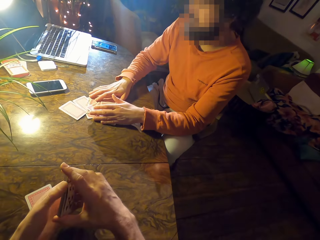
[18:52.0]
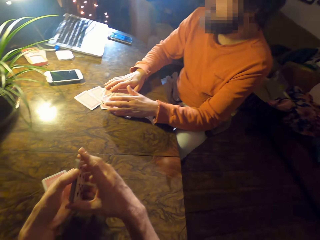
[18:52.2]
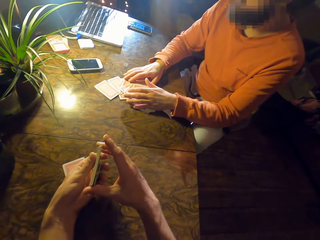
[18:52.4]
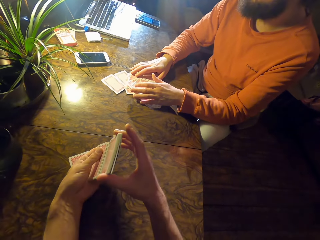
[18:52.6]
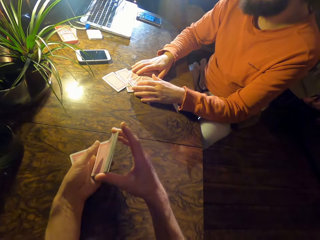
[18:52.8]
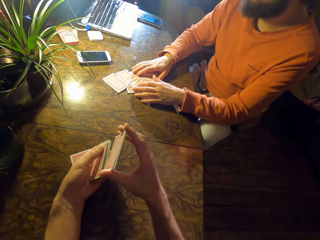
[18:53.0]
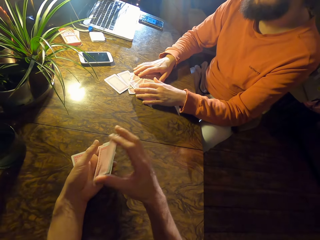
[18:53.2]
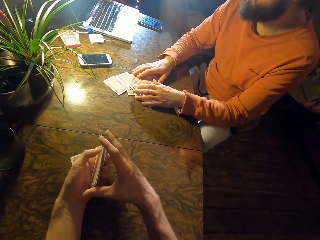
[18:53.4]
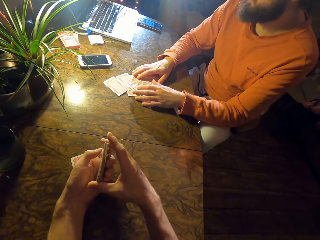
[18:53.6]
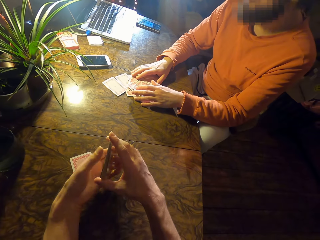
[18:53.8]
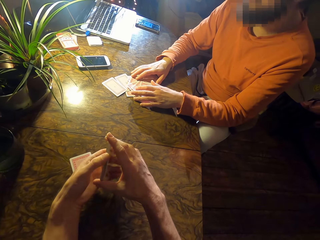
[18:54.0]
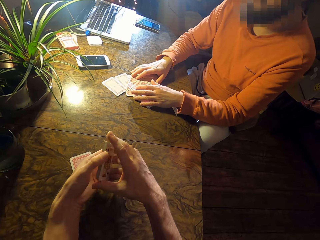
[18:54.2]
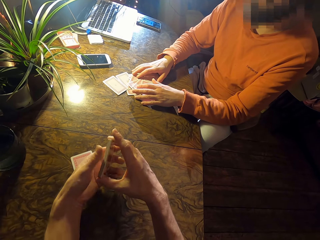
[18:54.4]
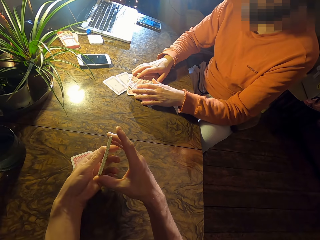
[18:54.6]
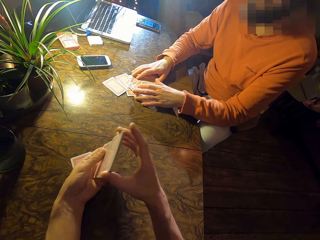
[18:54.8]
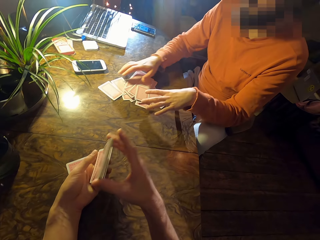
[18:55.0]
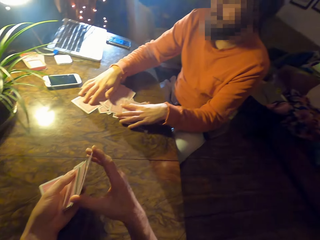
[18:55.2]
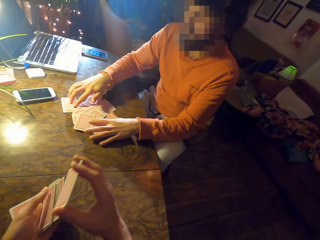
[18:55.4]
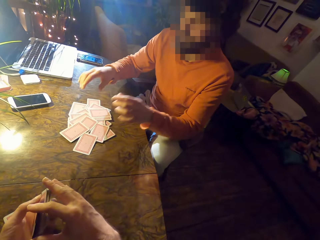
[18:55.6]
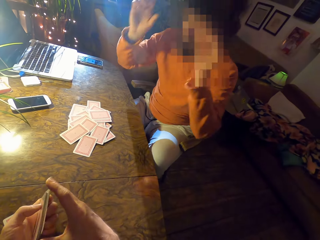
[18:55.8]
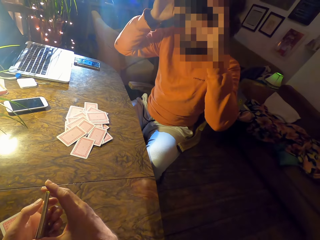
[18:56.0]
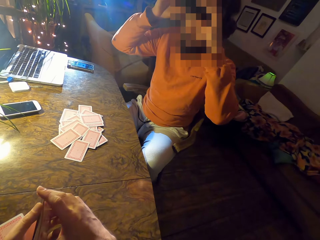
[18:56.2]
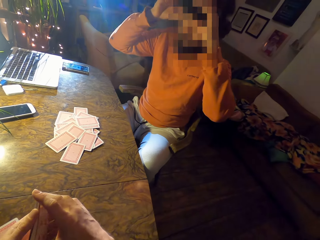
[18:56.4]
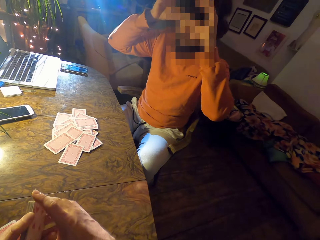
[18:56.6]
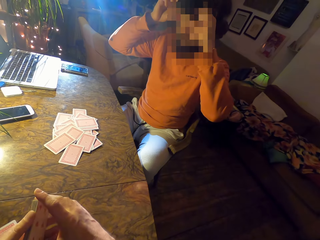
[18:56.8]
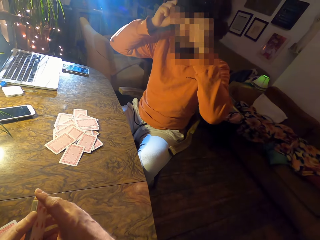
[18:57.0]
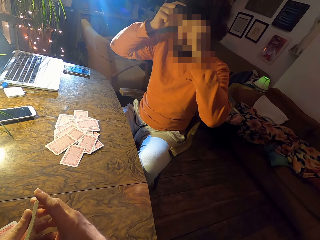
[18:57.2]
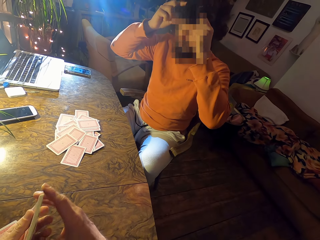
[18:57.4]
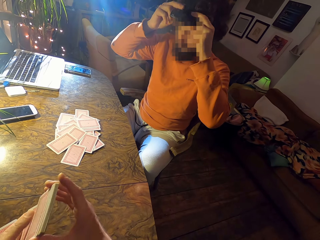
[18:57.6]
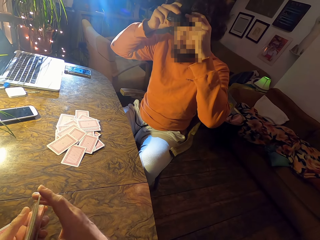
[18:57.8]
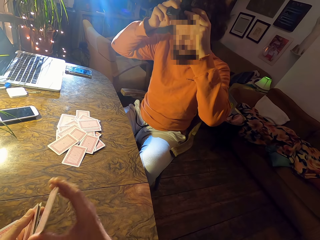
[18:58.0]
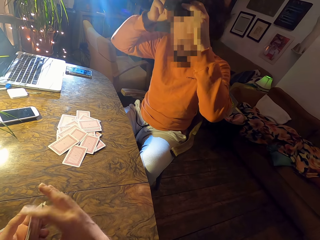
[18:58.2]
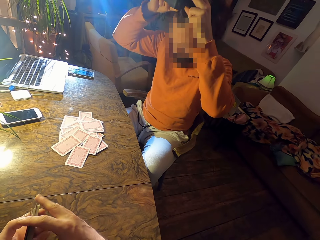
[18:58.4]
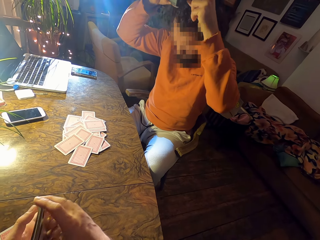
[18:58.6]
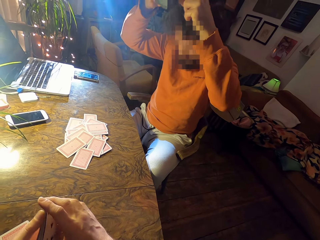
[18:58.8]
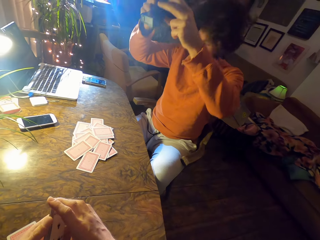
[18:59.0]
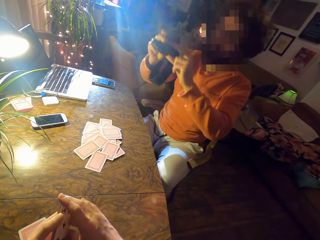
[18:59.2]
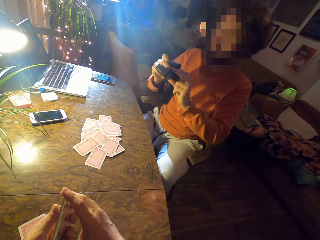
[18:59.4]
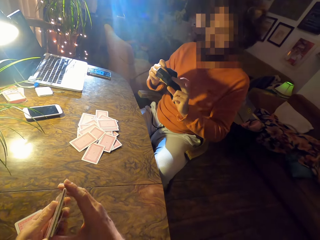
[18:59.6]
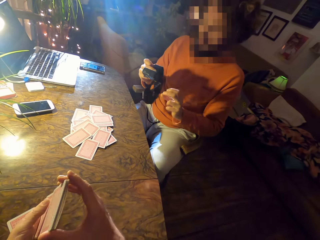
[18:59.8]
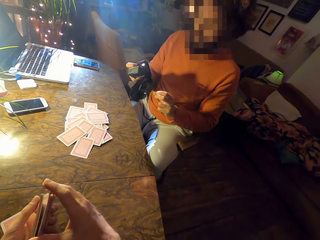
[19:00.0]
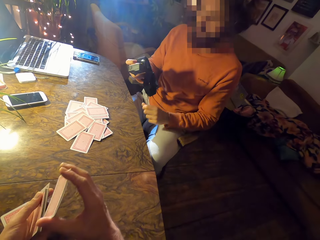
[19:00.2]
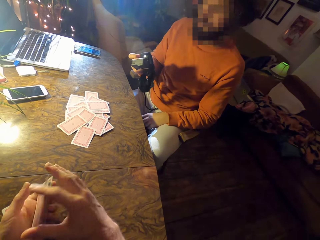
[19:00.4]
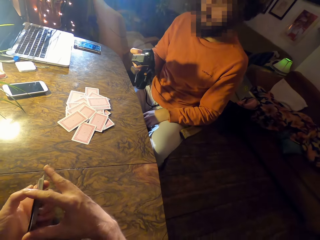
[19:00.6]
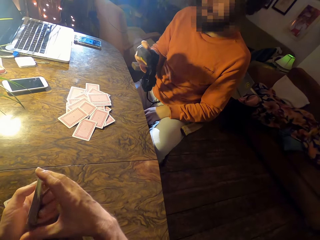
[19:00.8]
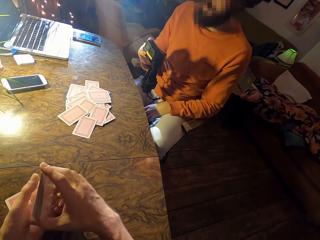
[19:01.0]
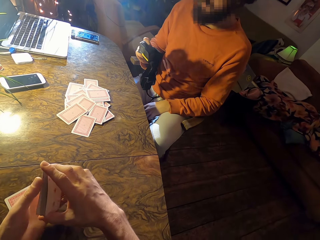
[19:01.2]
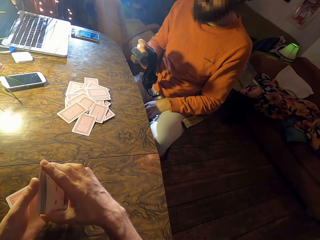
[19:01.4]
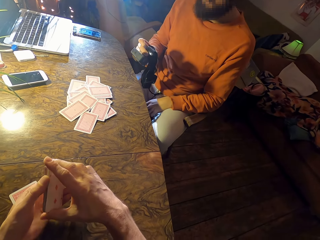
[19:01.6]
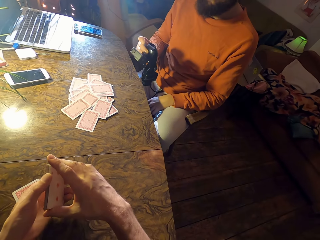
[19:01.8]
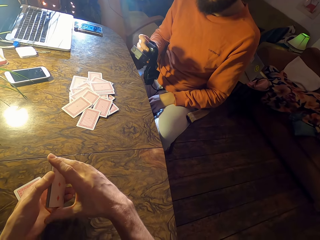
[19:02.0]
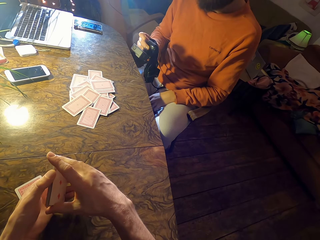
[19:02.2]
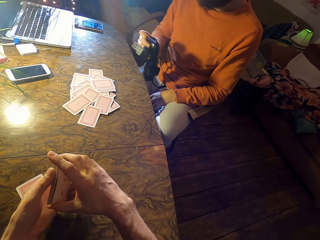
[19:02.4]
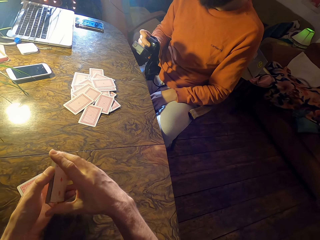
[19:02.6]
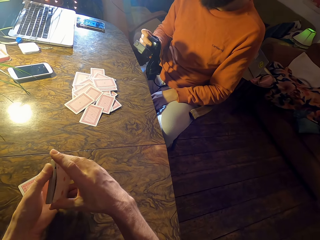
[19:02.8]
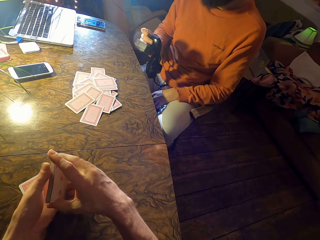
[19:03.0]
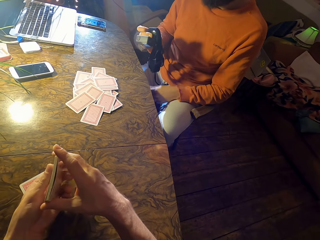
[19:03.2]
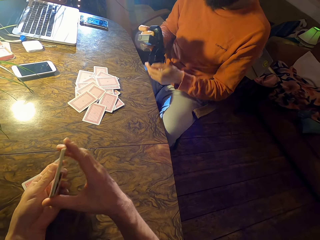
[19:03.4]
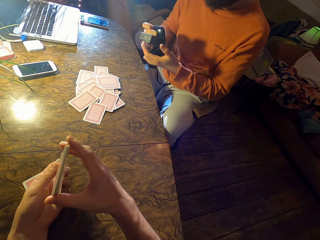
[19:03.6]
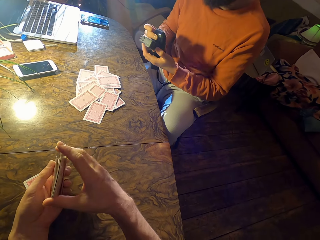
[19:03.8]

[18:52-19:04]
A man stops touching the cards. The camera wearer touches the cards. The camera wearer and the man touch the cards. The man moves his hands. The man takes off the camera. The man holds the camera.

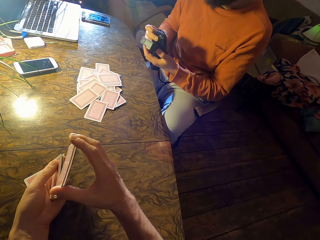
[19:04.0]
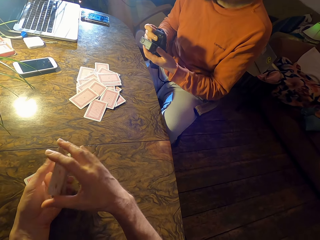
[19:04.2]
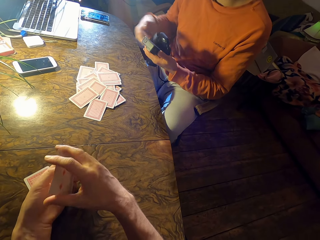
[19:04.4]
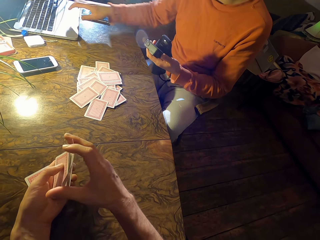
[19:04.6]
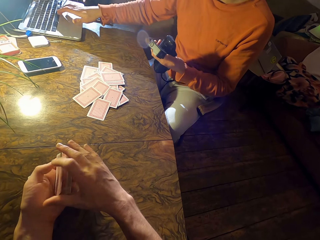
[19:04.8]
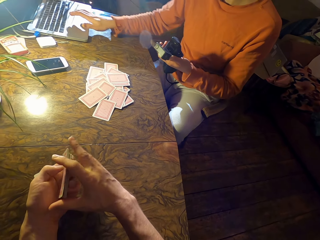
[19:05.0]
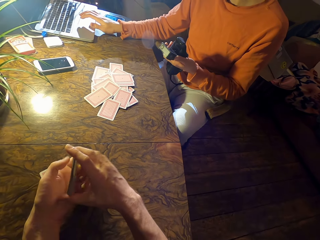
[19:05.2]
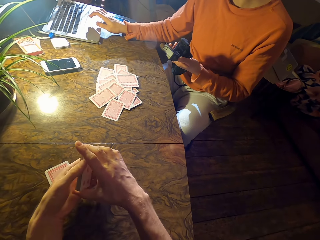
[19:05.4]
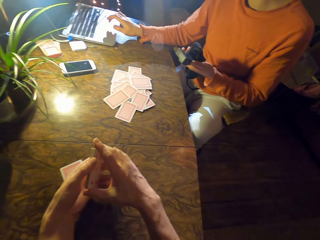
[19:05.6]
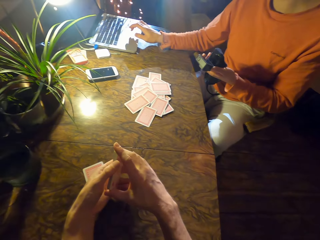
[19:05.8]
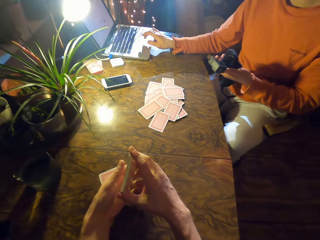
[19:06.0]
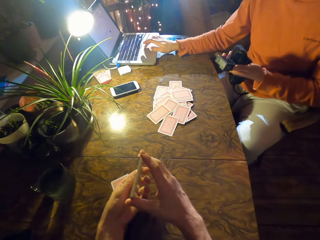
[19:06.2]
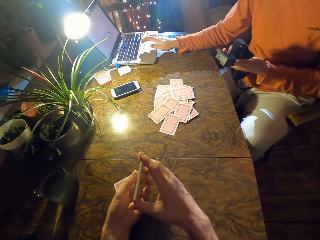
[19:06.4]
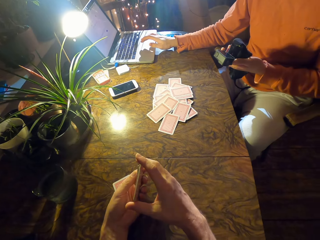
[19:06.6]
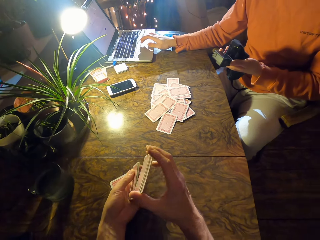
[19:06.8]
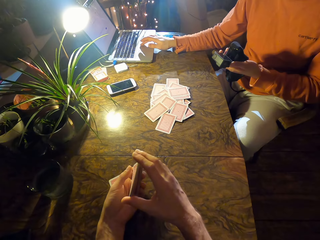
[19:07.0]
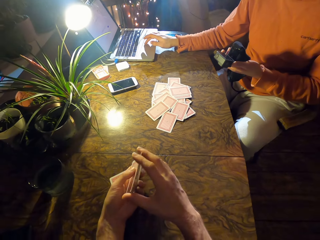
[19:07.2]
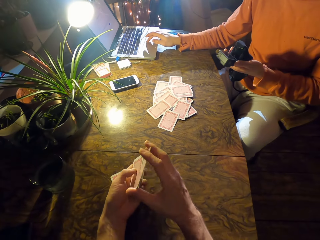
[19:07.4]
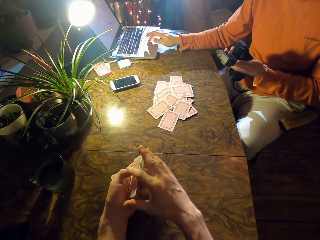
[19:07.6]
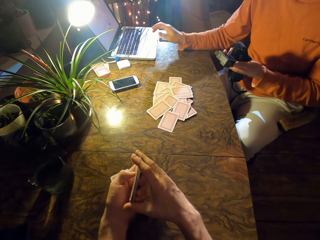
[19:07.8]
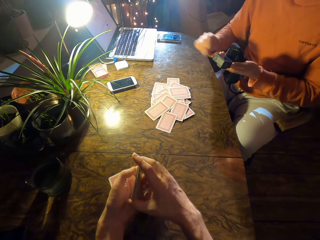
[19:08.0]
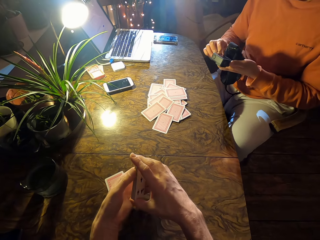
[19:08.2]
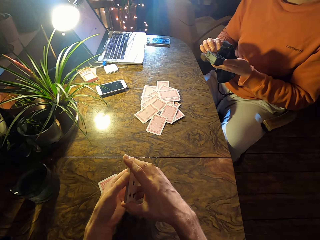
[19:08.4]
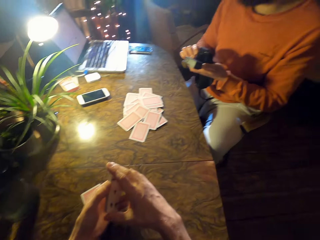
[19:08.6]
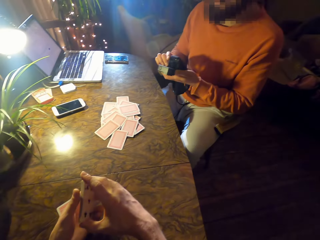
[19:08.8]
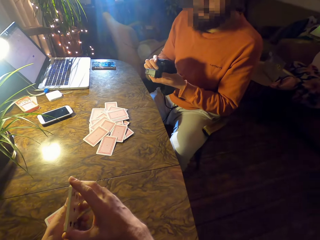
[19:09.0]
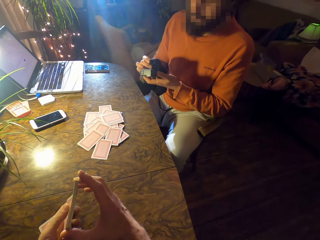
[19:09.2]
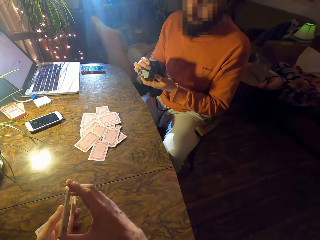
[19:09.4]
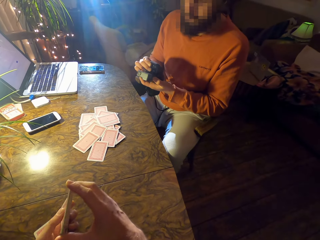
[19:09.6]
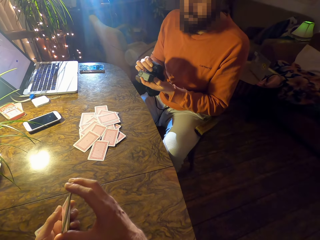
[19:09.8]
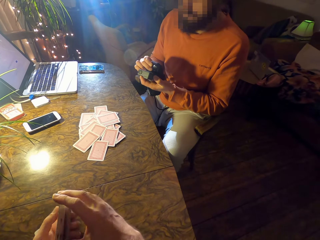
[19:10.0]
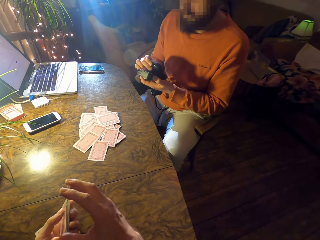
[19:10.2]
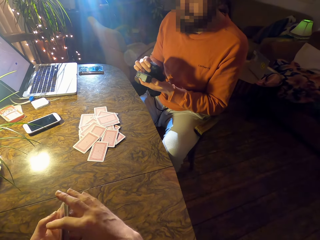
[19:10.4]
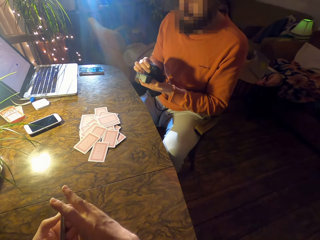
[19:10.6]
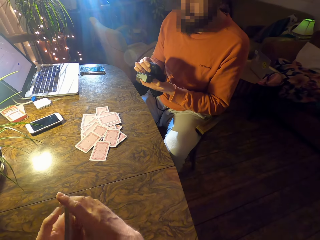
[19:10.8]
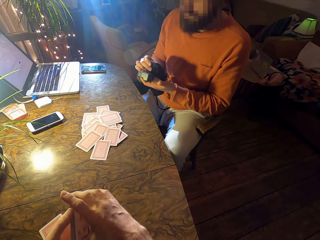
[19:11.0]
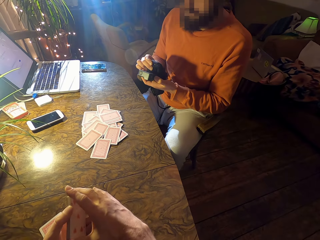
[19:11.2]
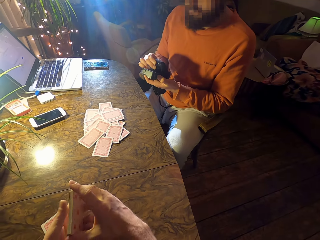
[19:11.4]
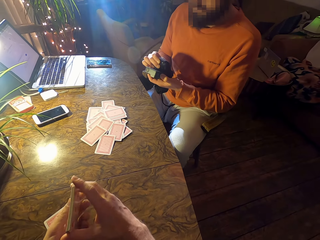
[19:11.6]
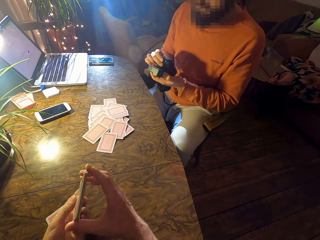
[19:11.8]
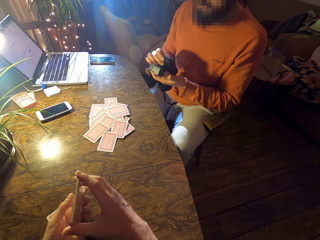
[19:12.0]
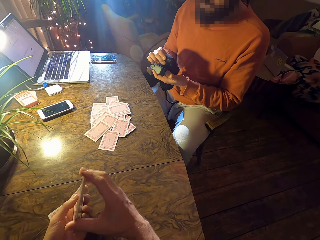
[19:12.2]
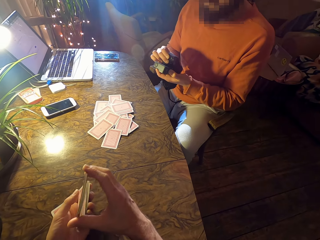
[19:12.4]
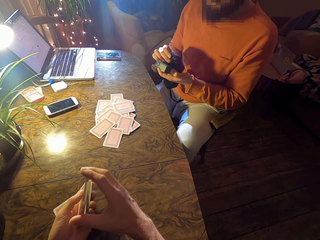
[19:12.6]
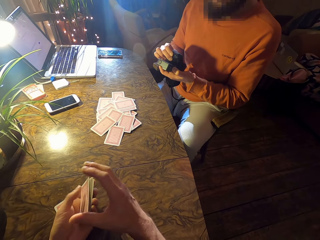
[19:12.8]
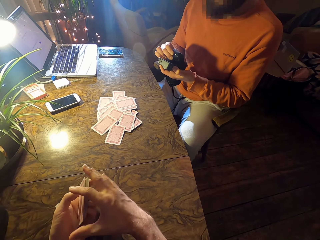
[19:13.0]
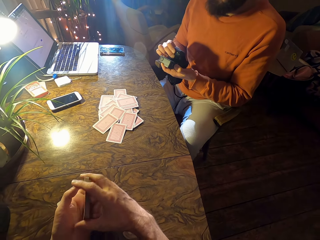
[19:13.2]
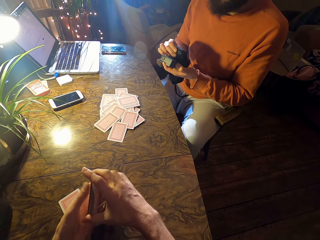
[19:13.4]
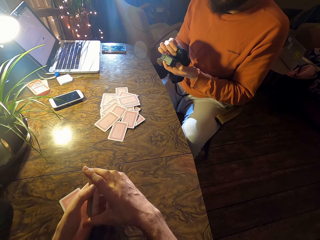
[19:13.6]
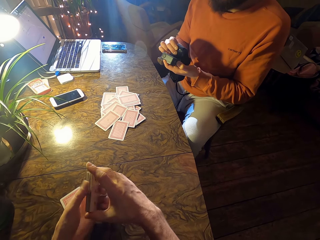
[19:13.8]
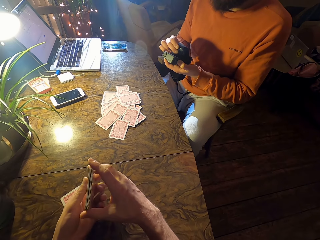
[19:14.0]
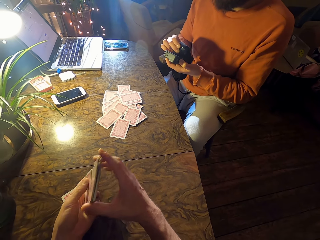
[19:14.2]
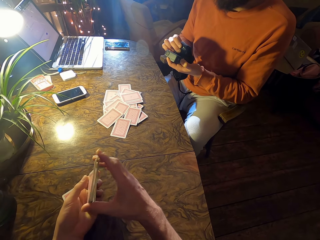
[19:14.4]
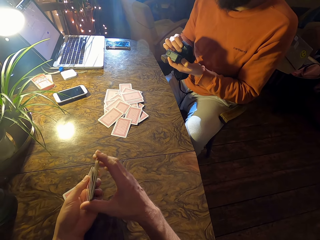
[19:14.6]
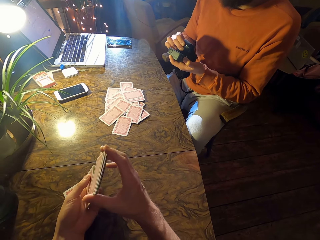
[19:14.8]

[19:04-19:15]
A man presses the laptop and uses the laptop. The man holds the camera.
